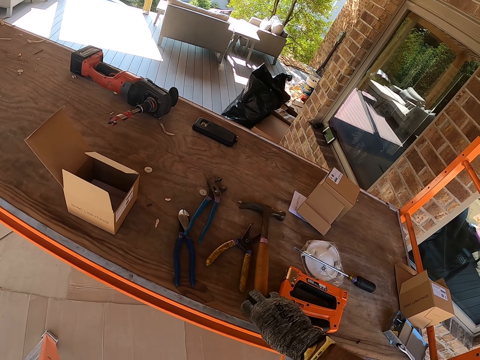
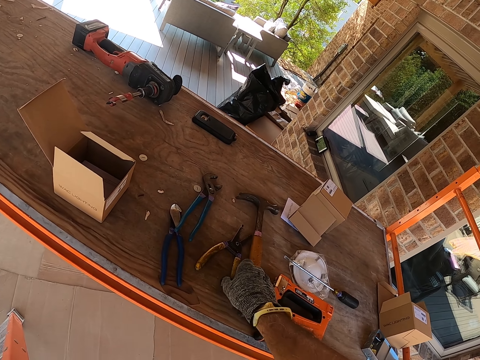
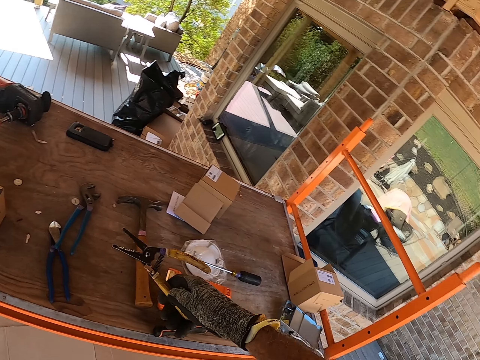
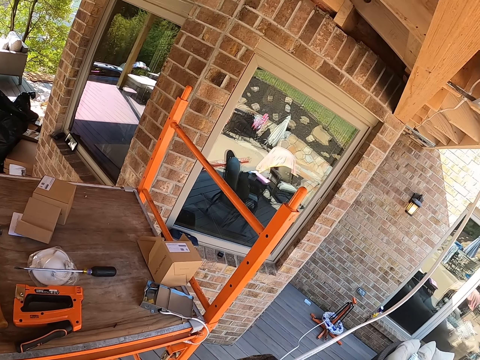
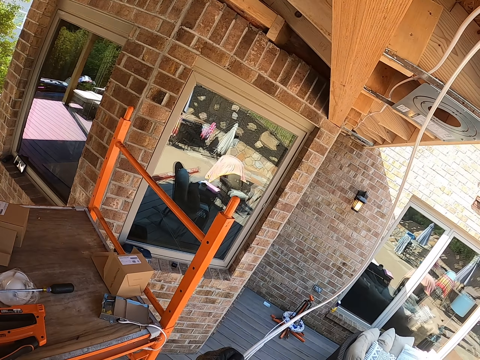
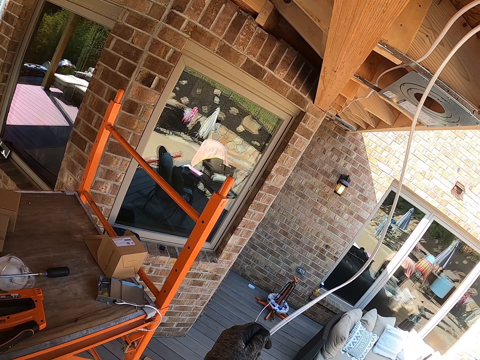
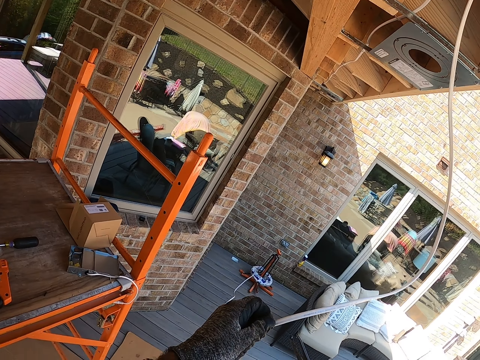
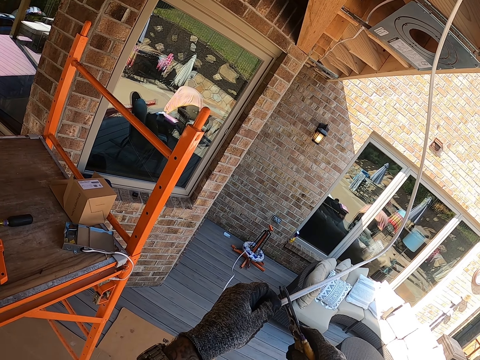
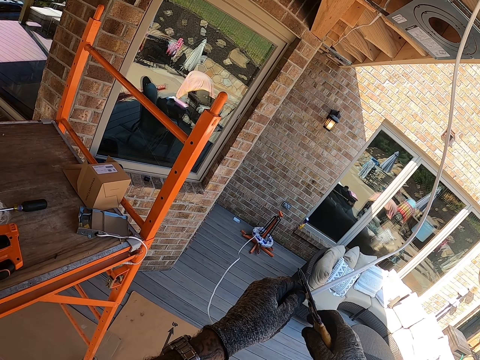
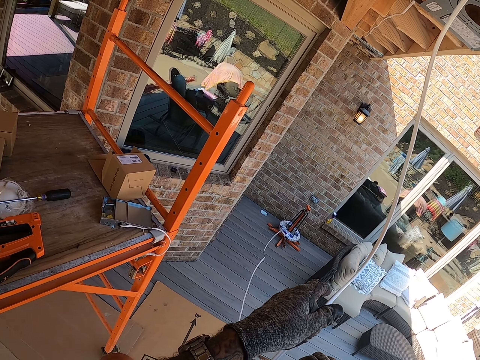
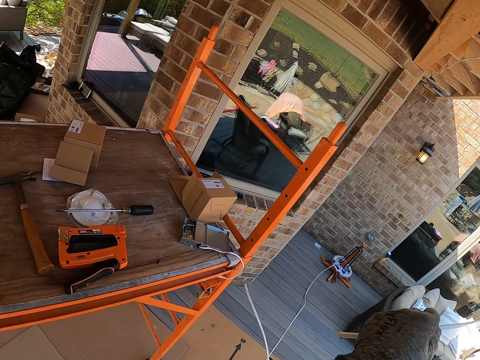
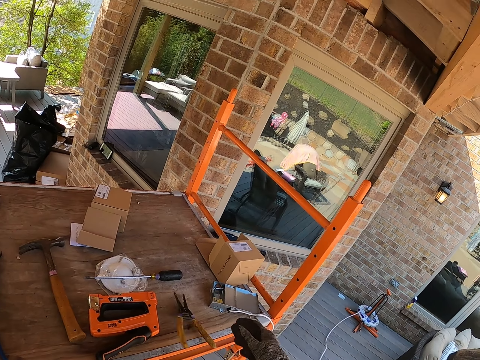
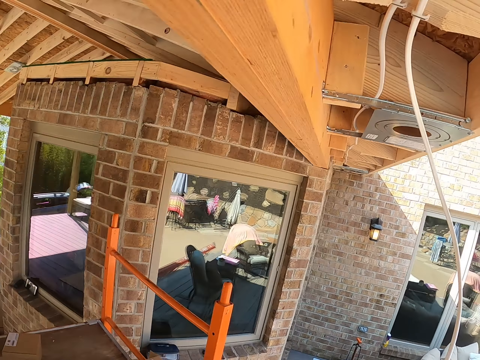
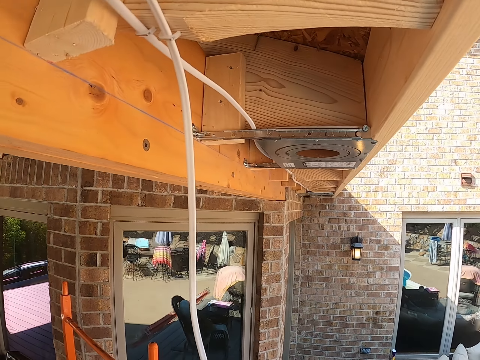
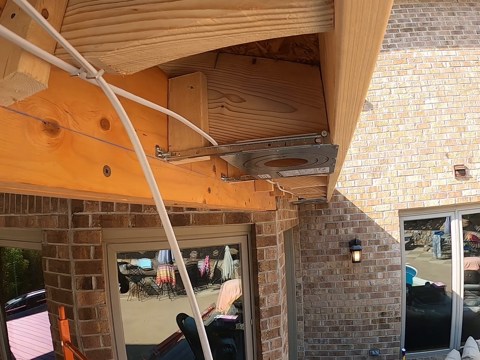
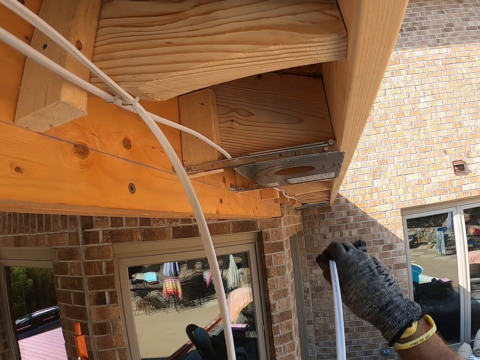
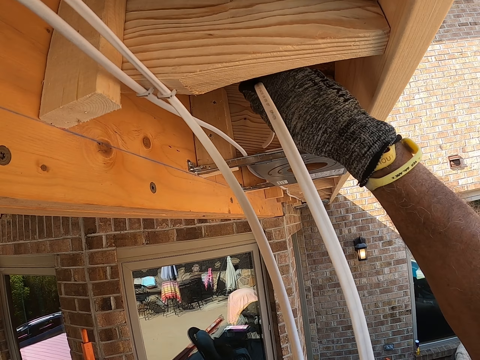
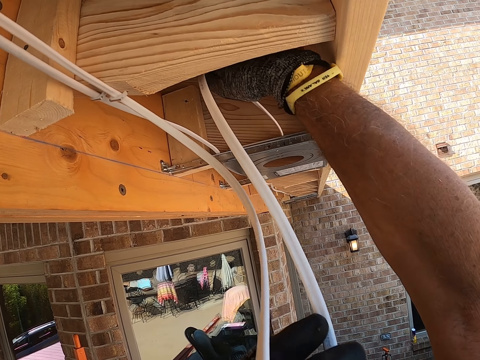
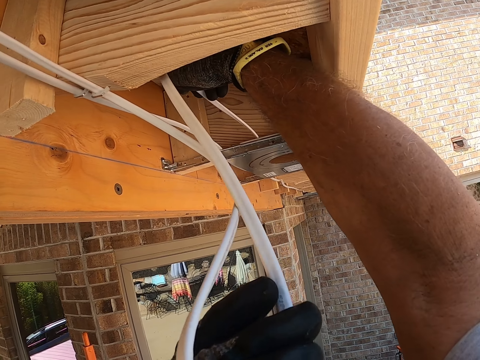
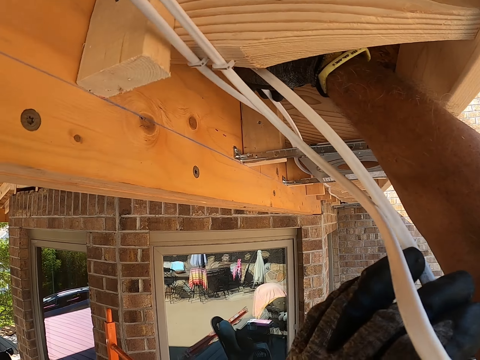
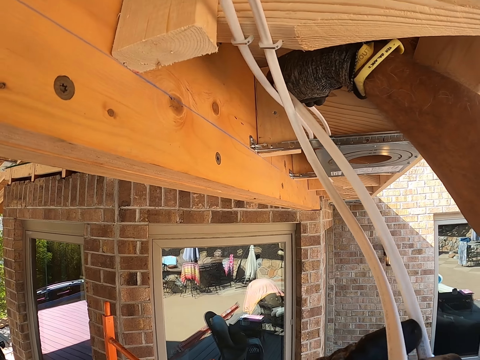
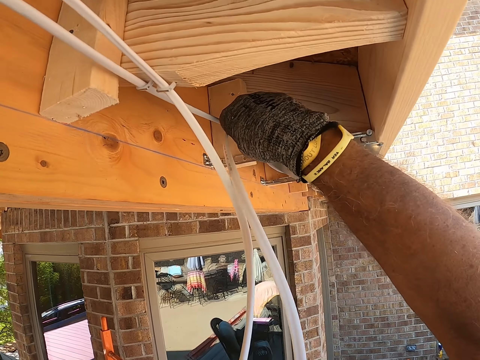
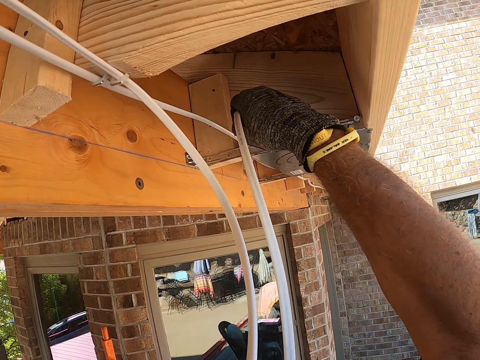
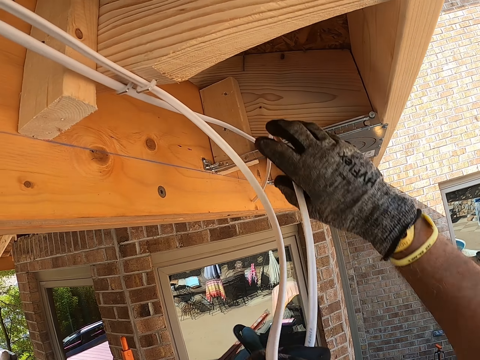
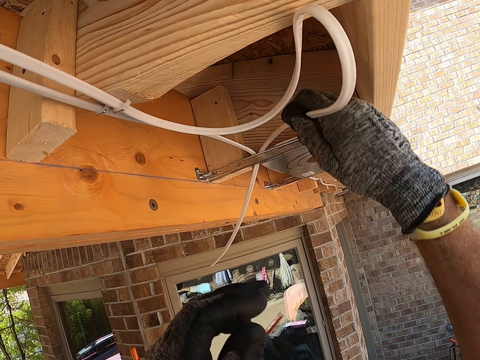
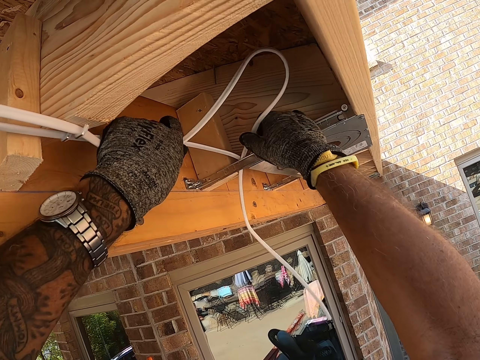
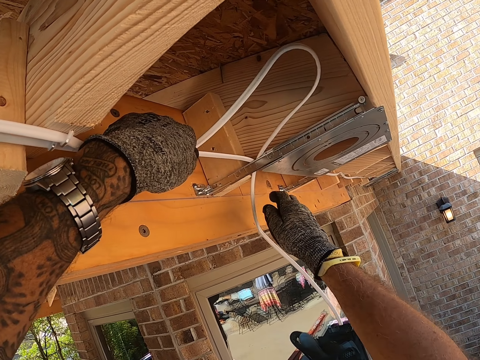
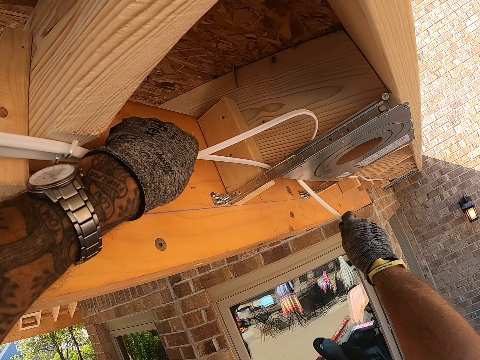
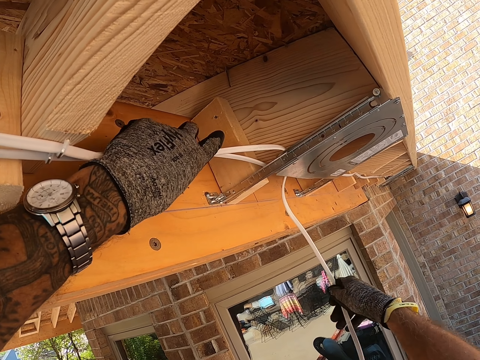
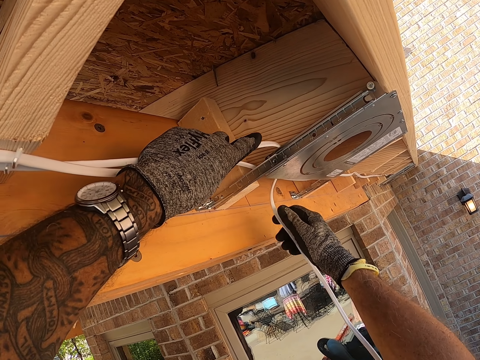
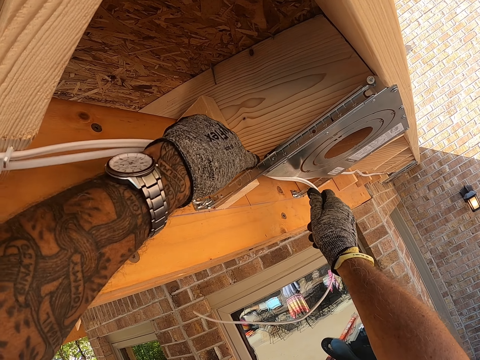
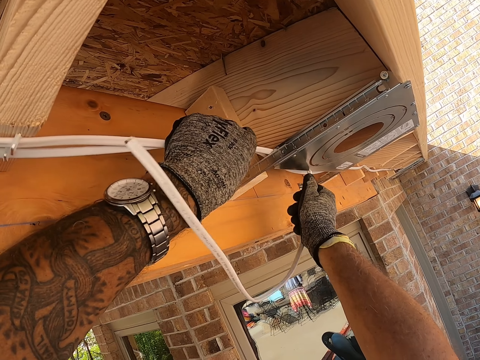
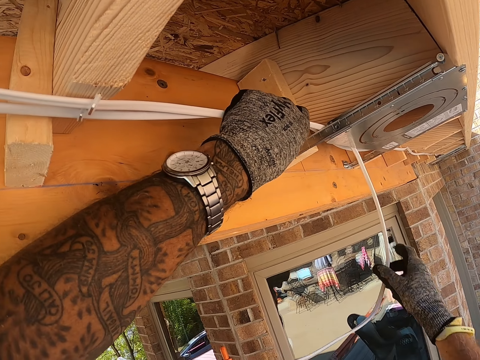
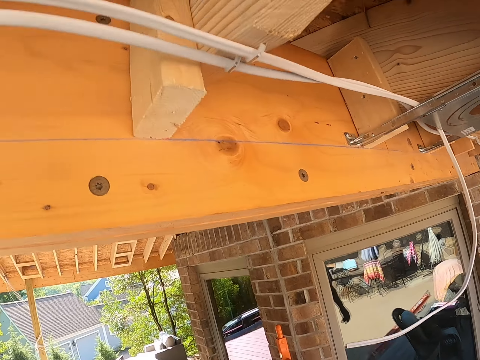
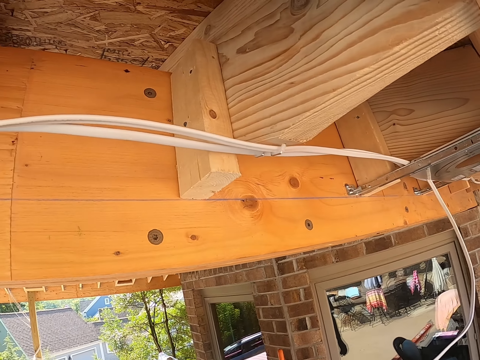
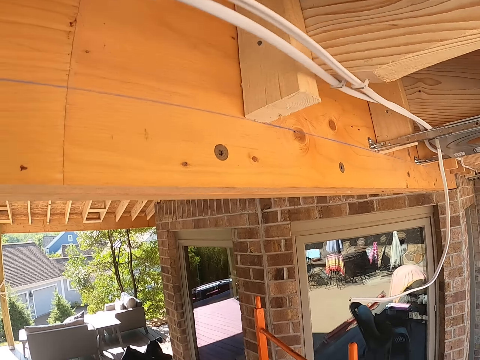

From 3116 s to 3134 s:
The camera wearer picks up the pliers or spanner. They cut the wire with the pliers. They throw the spanner back onto the workbench. They insert the wire through the roof. They pull the wire.

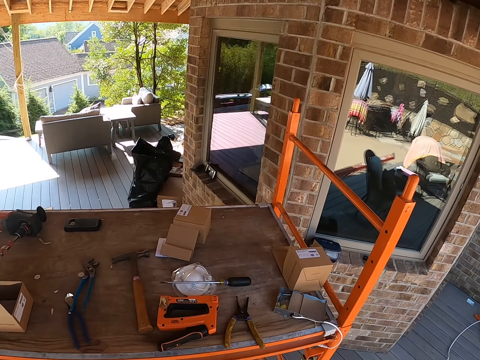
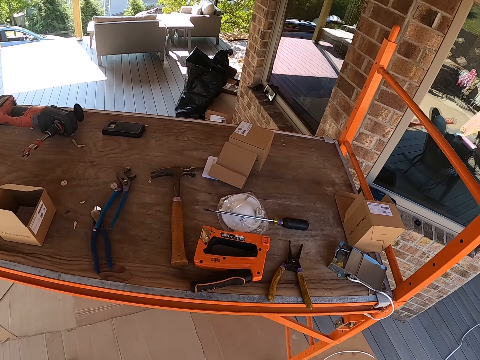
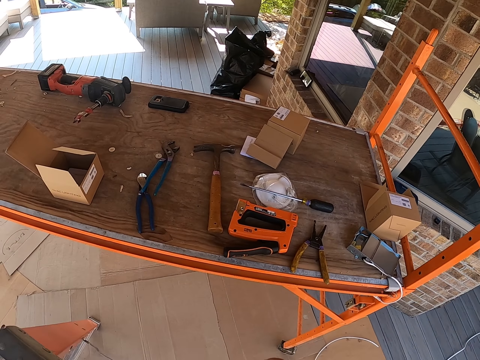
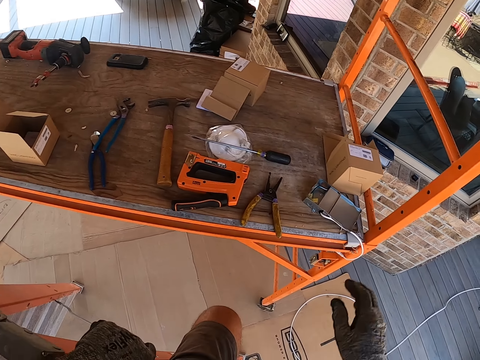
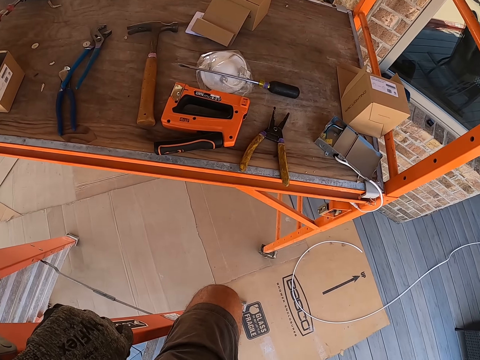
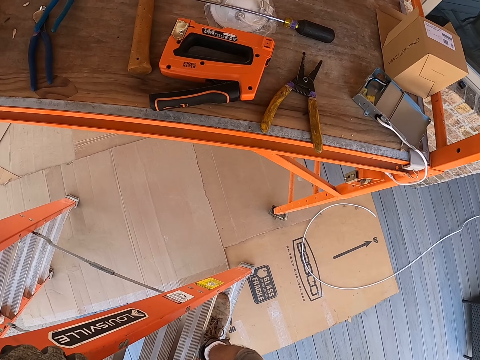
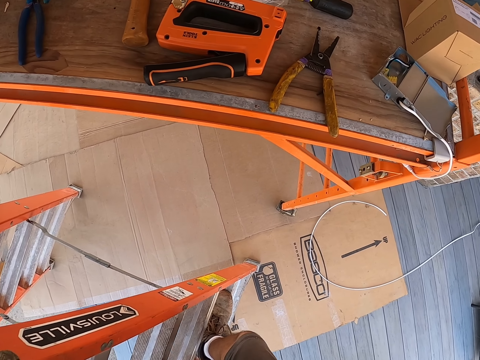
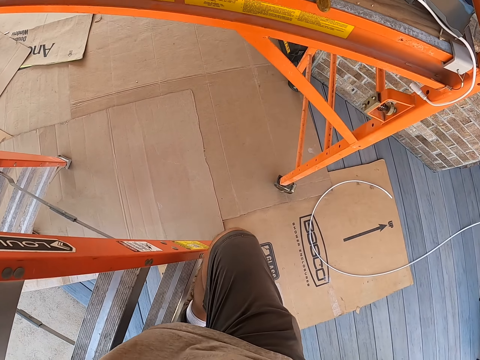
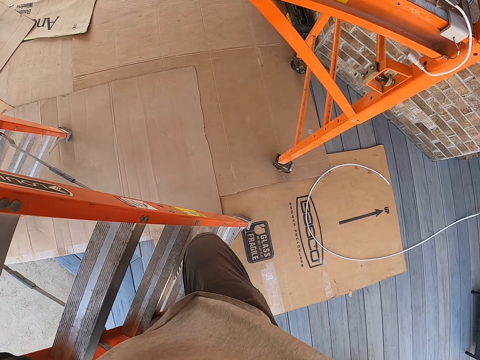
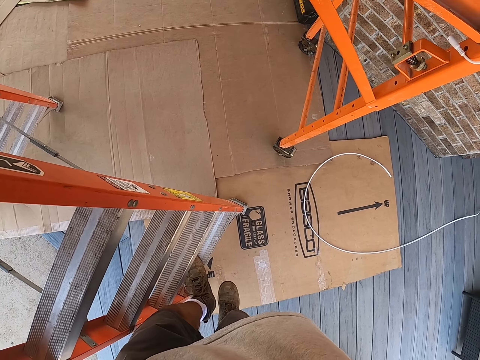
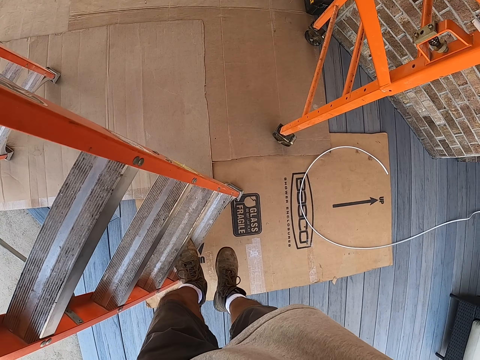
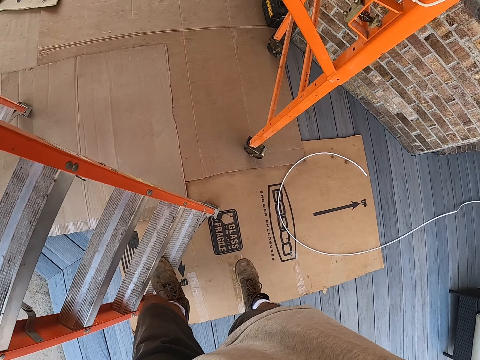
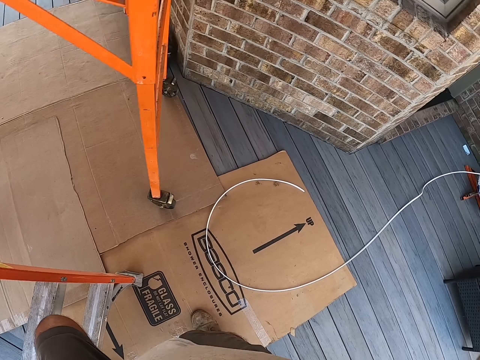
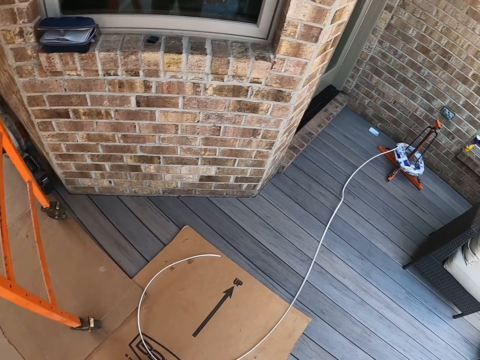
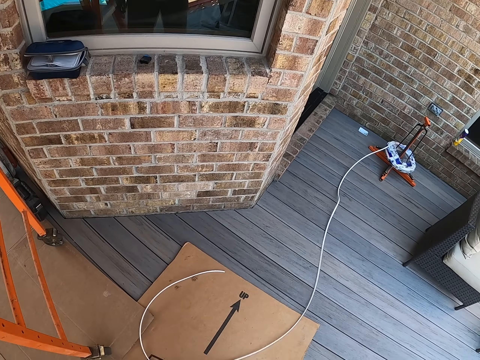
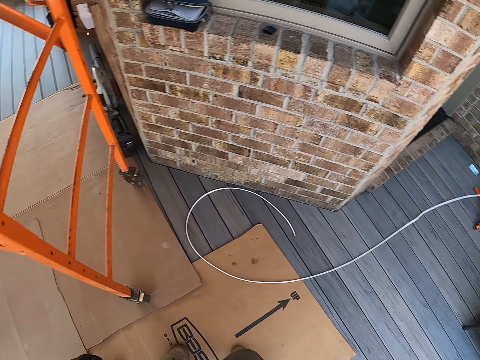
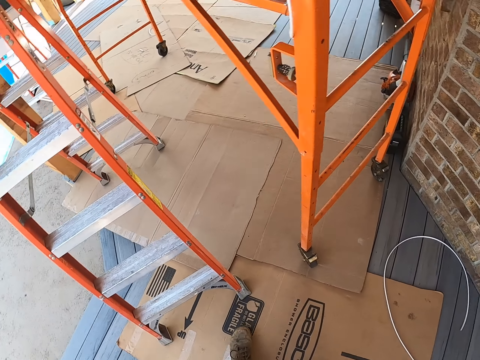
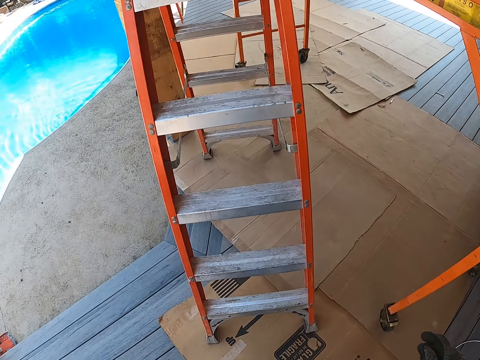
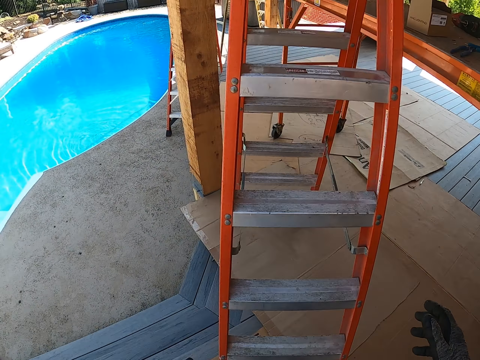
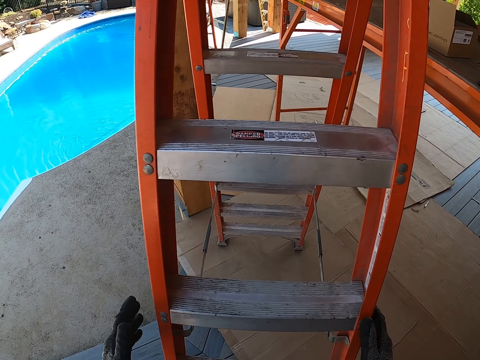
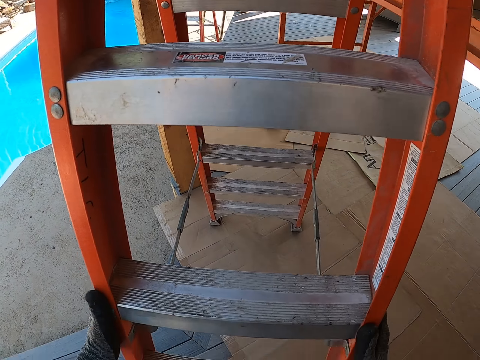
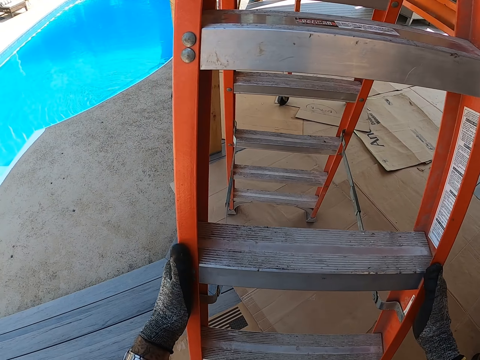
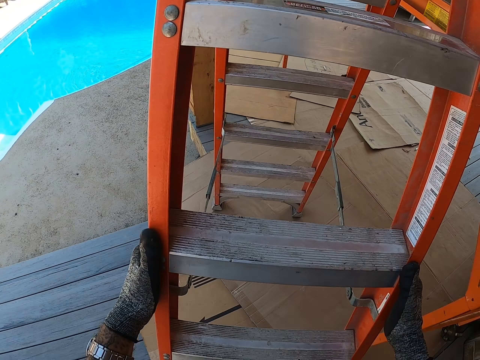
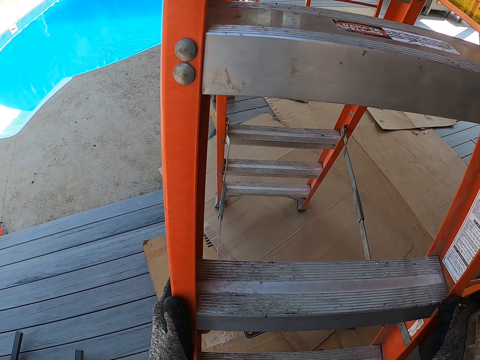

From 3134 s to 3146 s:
The camera wearer climbs down the ladder. They kick the wire on the floor. They turn left. They pull the ladder.
